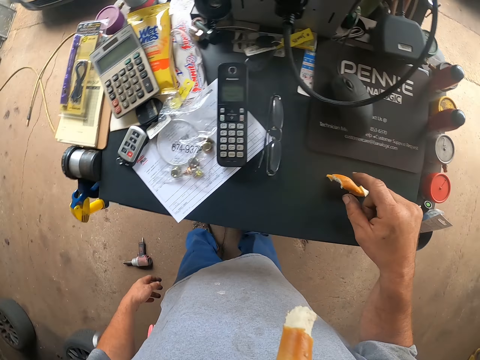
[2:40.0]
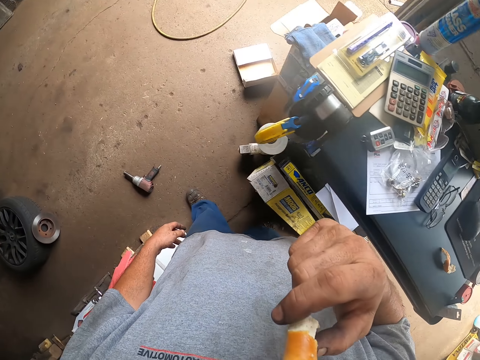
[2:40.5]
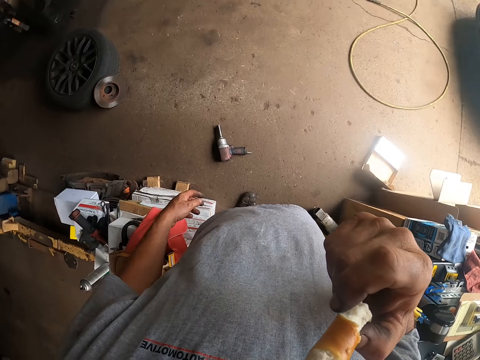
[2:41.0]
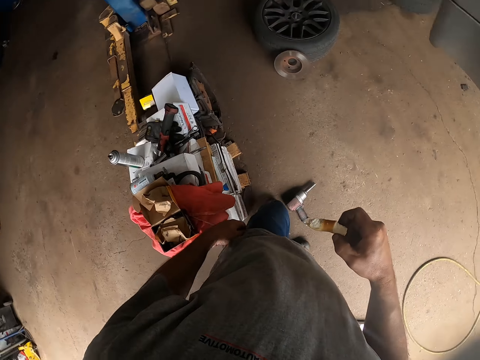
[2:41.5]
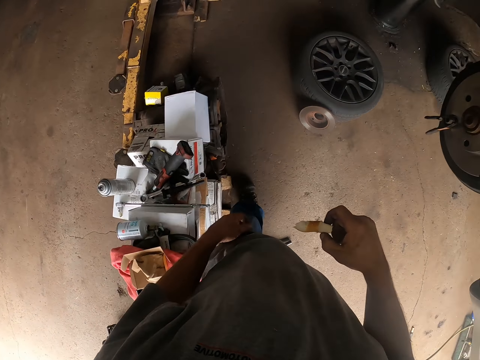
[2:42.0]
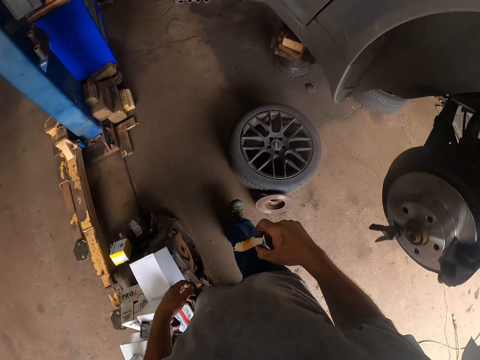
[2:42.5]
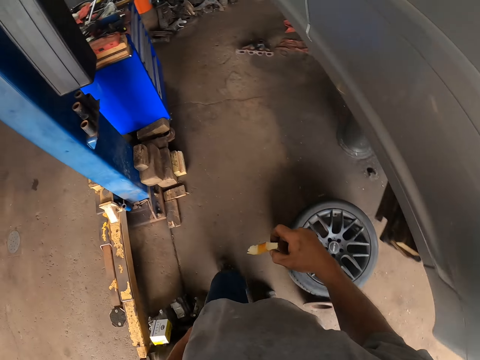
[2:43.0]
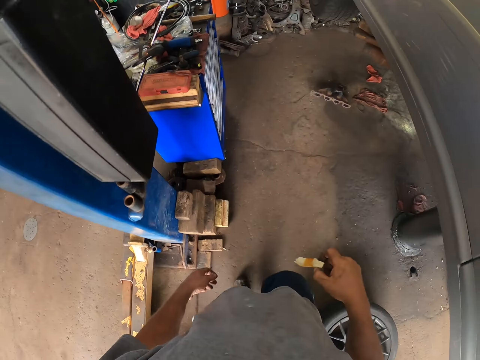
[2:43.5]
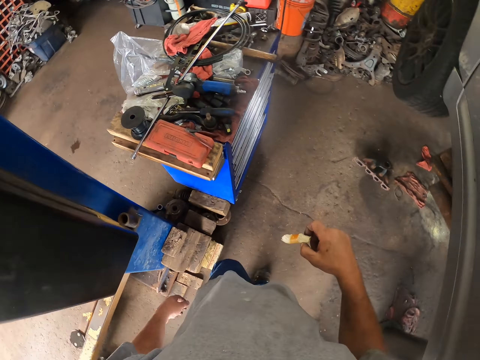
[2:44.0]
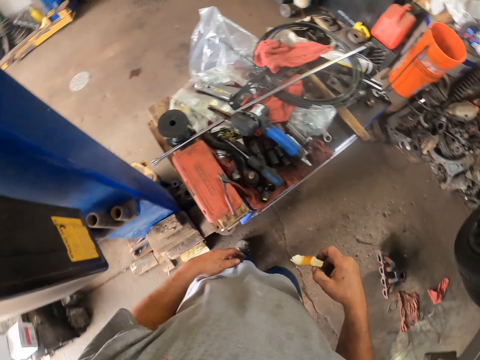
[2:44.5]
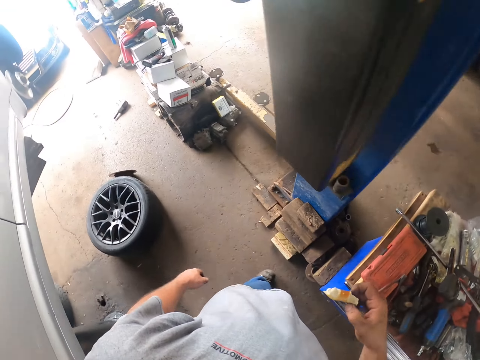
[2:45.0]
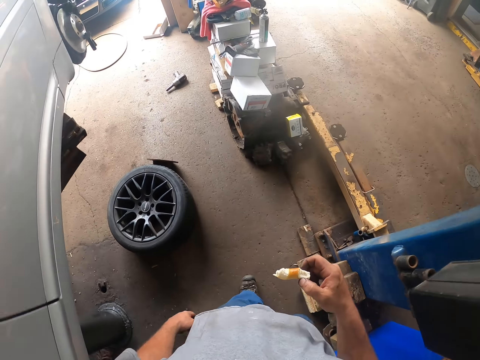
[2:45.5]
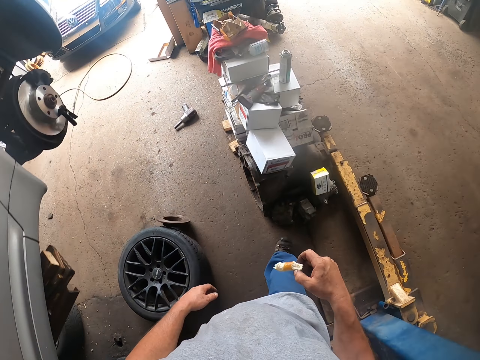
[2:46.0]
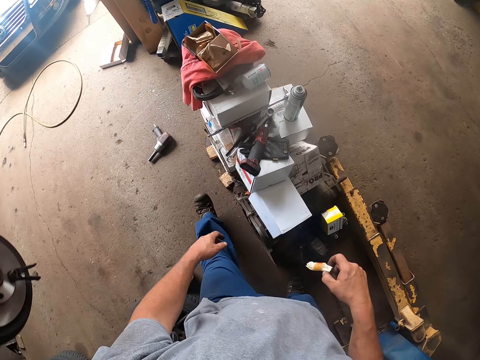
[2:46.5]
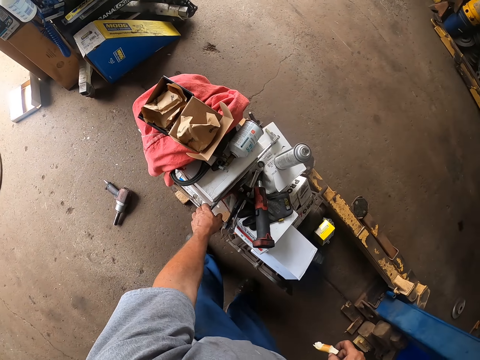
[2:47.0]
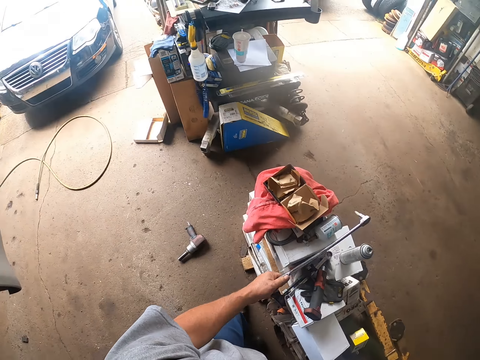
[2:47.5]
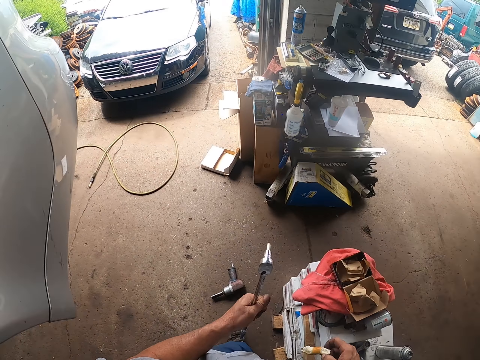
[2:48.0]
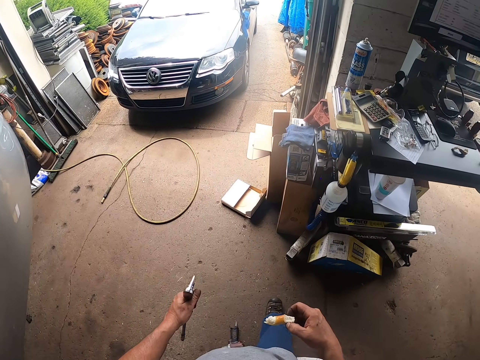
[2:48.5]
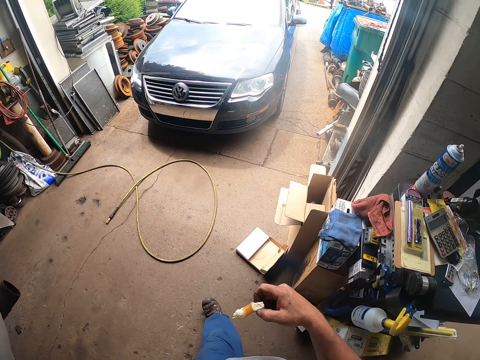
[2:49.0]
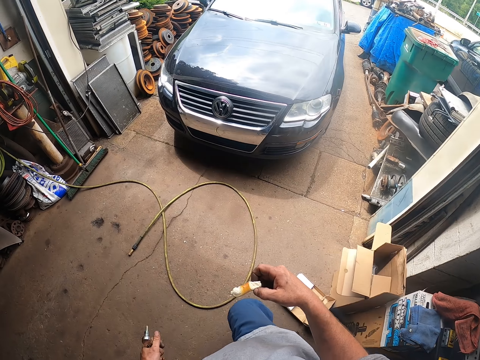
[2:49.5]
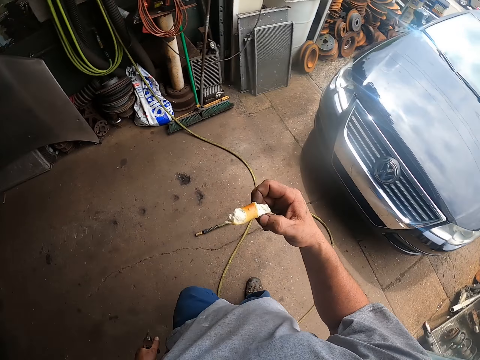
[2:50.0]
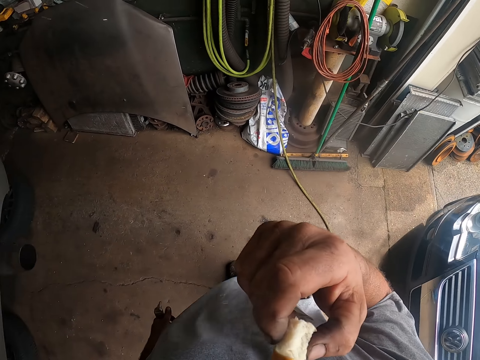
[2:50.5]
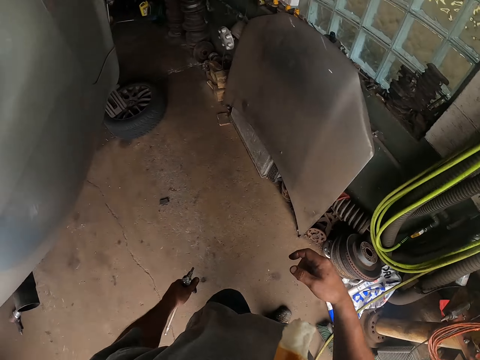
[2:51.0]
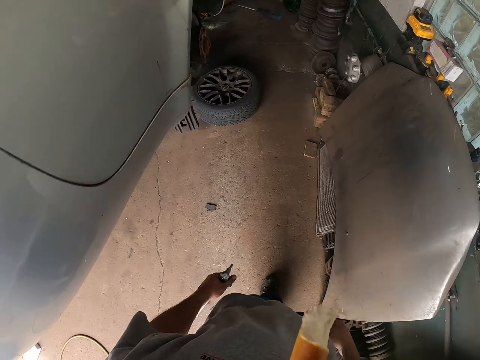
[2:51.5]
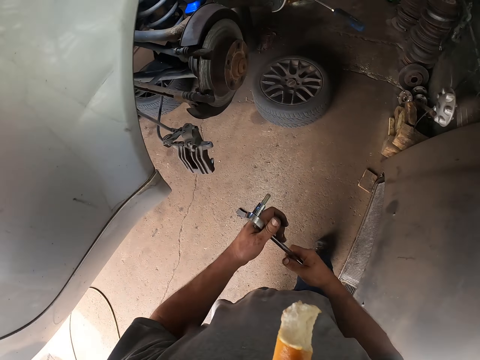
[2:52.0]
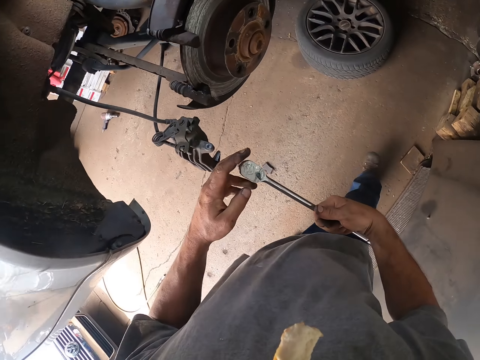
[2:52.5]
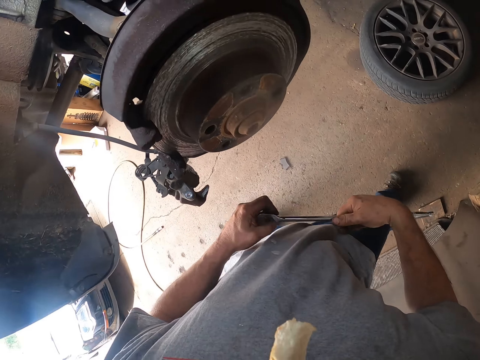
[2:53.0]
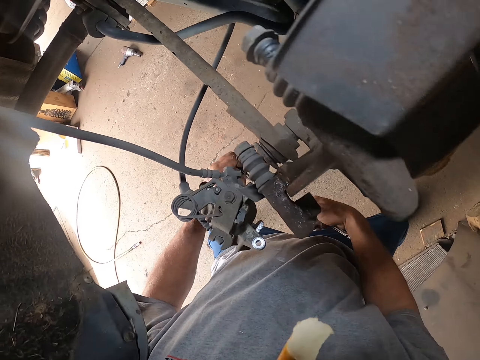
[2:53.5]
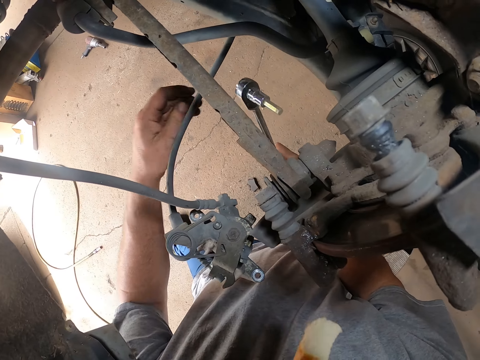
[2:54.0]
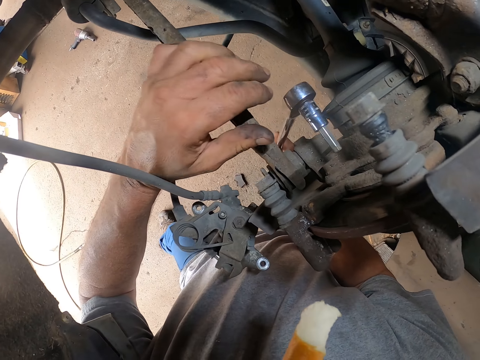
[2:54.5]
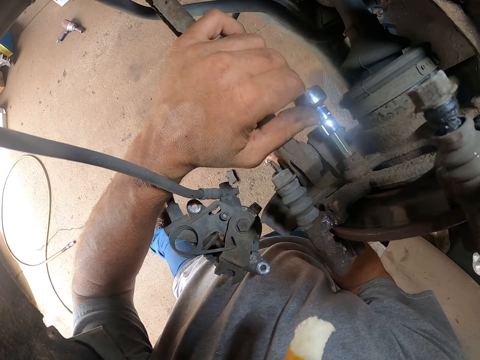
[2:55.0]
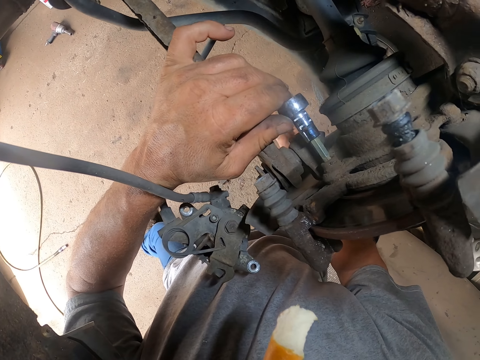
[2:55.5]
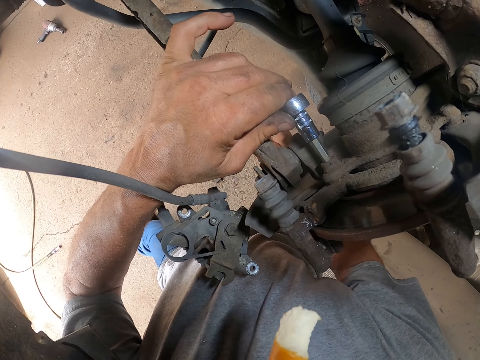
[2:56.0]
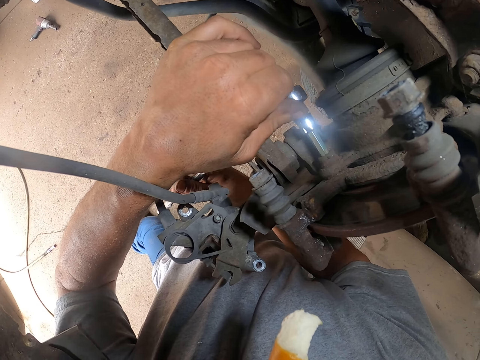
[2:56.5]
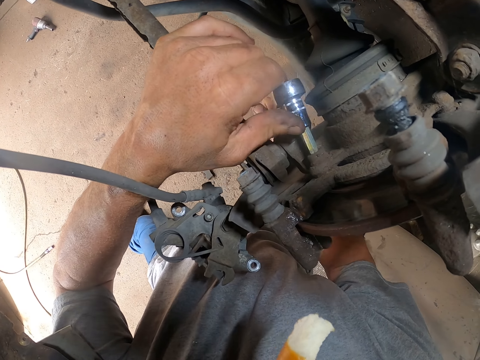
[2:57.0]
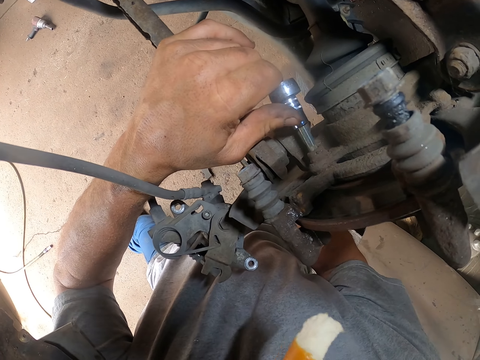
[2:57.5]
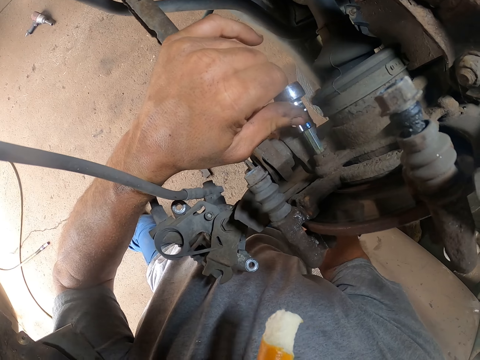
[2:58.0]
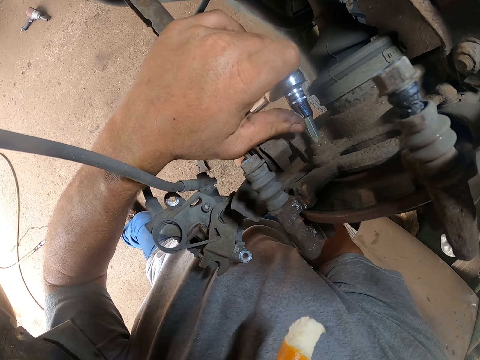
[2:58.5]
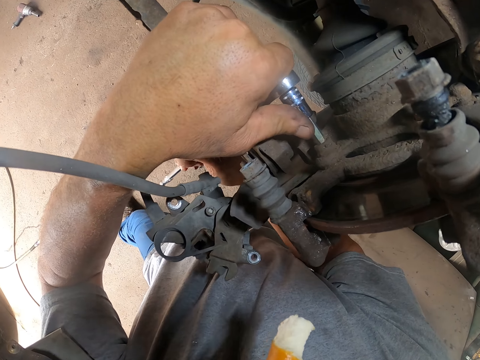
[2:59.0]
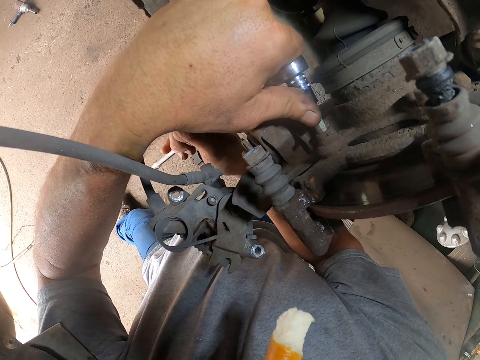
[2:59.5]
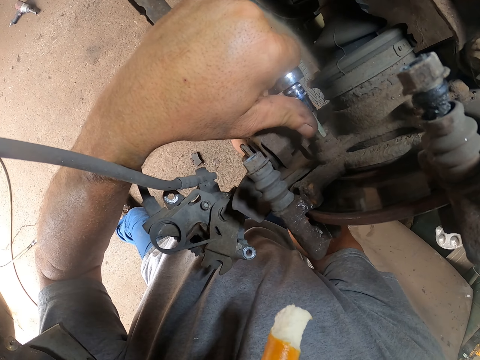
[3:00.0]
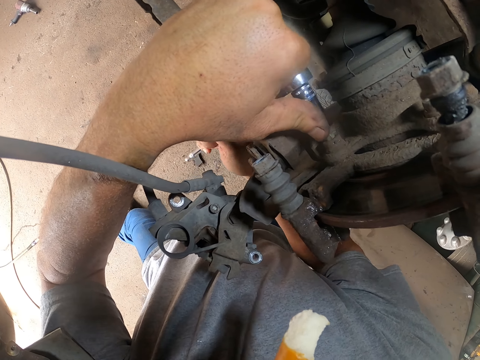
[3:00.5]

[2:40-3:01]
The camera wearer puts the snack or baked dough on the stand. They hold a piece of the baked dough. They walk around the garage. They take a torque wrench or ratchet handle. They walk around the garage. They bite the snack. They exchange the hand holding the ratchet handle. They fix the ratchet handle on the car. They loosen screws with the torque wrench. They fix the car with the ratchet handle.

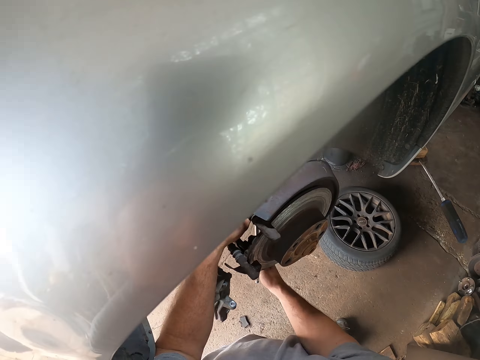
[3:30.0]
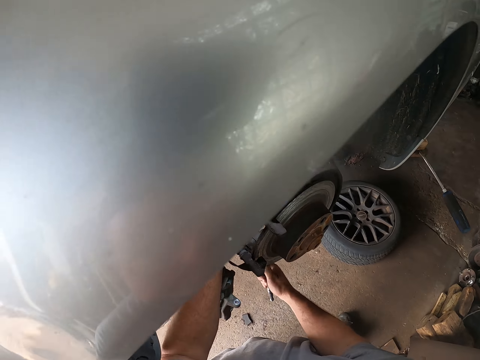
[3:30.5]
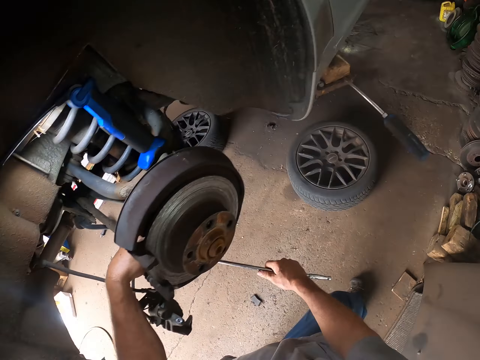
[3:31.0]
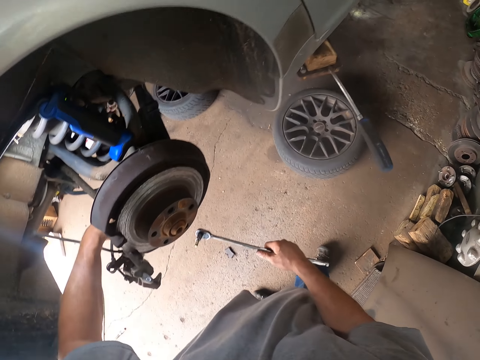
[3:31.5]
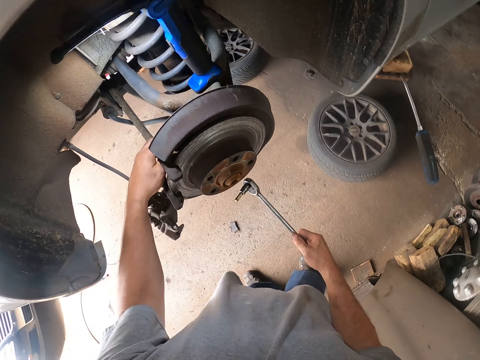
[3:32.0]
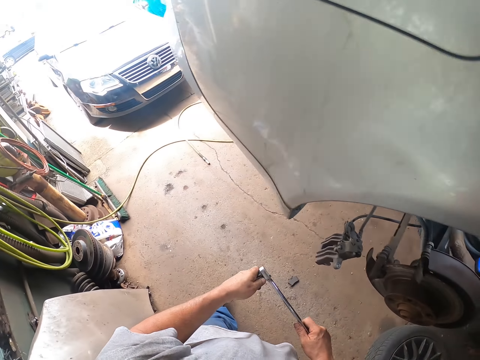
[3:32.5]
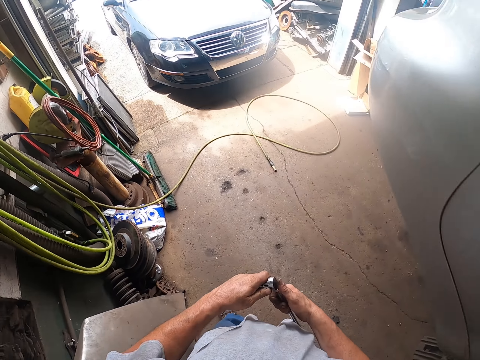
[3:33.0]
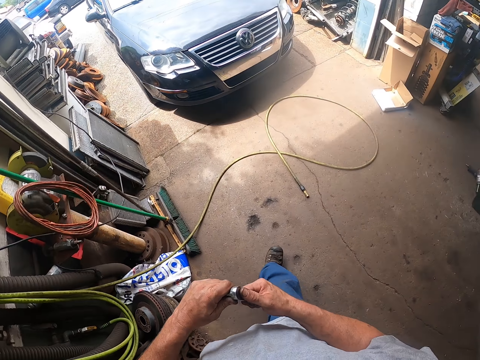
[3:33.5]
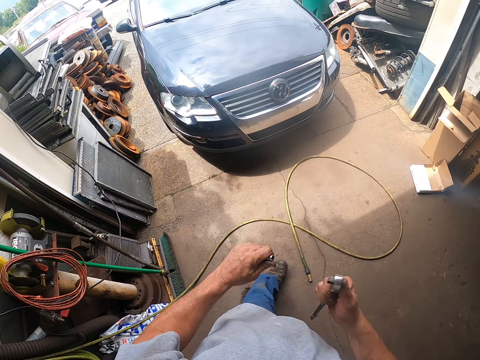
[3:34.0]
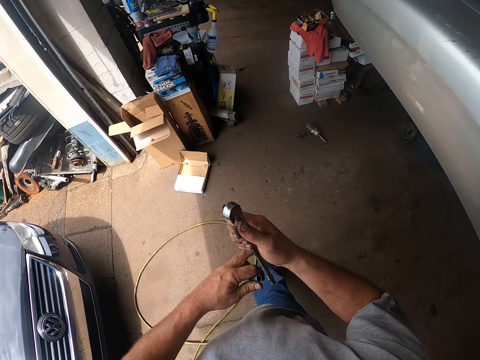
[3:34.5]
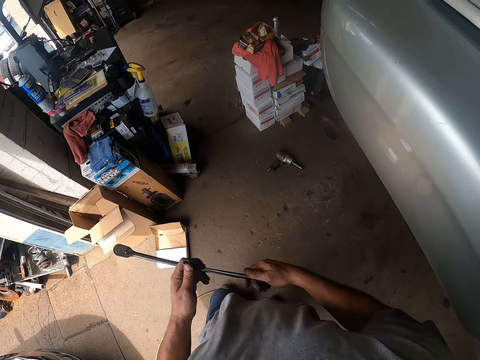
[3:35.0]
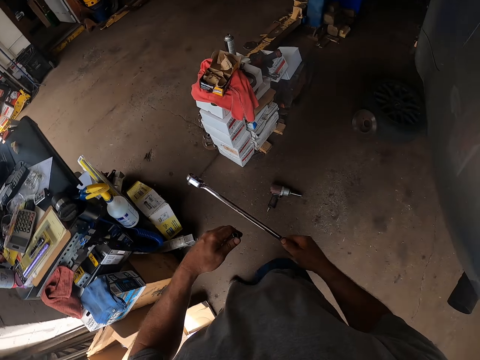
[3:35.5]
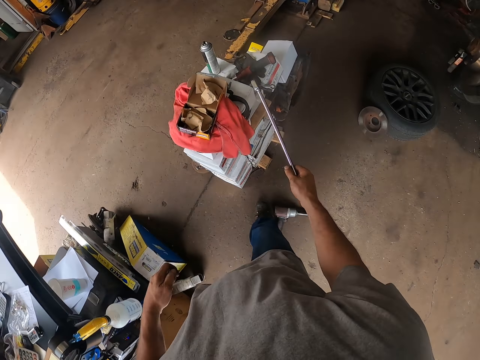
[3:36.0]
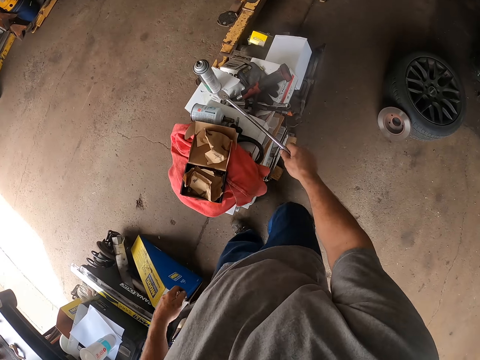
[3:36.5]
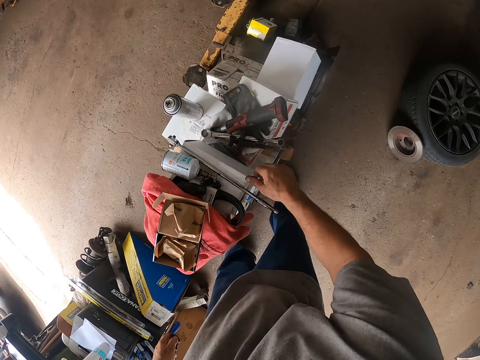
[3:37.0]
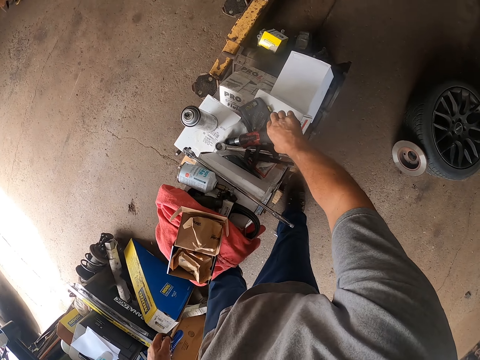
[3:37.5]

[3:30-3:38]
The camera wearer loosens a screw with the hand. They separate parts of the ratchet handle or torque wrench. They remove a nut from the torque wrench. They drop the part of the ratchet handle. They put the torque wrench on a box. They pick up the part of the ratchet handle. They take the torque wrench from the box.
